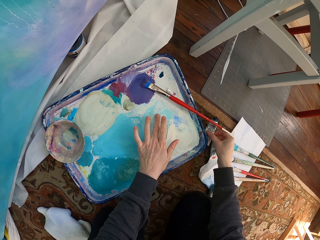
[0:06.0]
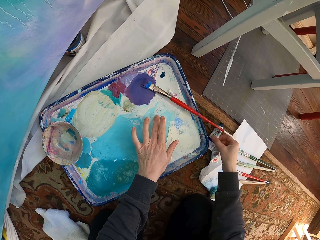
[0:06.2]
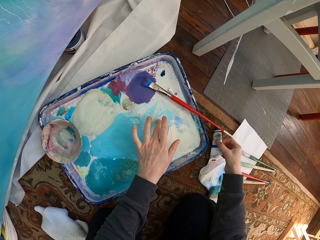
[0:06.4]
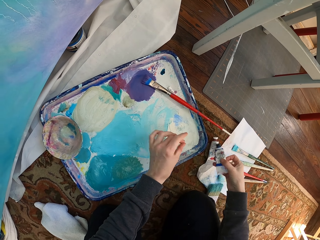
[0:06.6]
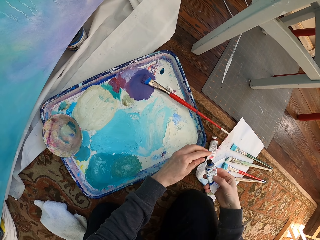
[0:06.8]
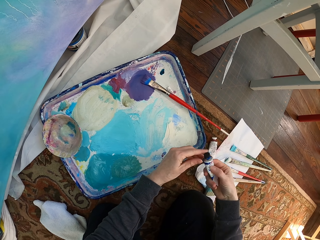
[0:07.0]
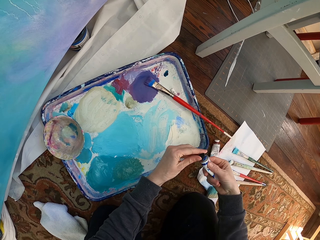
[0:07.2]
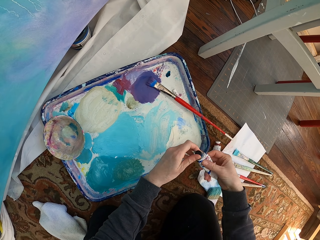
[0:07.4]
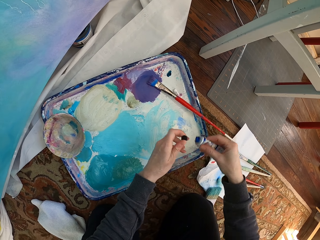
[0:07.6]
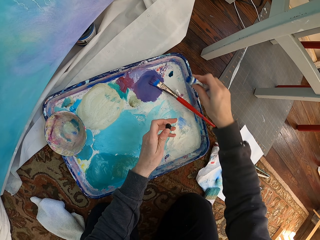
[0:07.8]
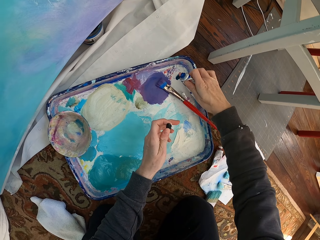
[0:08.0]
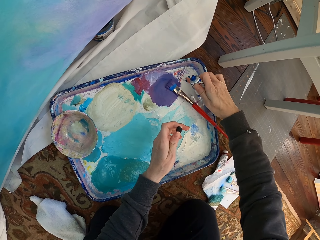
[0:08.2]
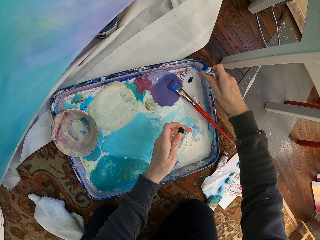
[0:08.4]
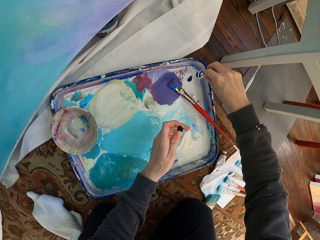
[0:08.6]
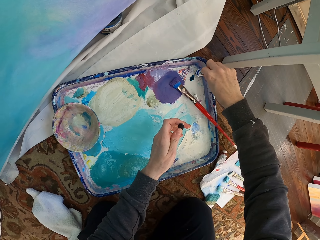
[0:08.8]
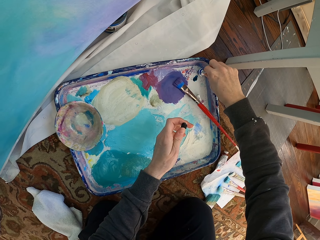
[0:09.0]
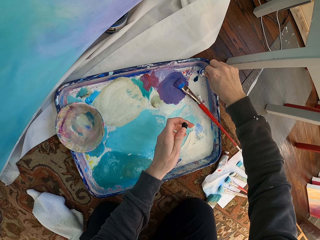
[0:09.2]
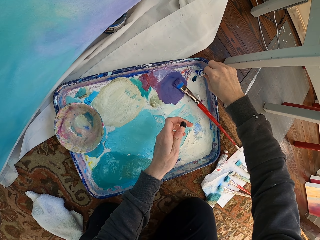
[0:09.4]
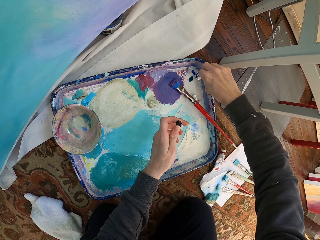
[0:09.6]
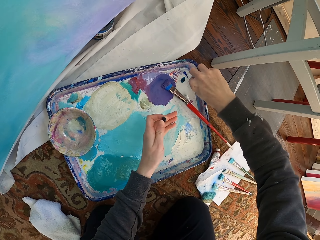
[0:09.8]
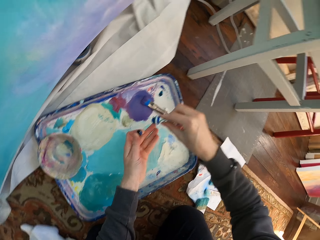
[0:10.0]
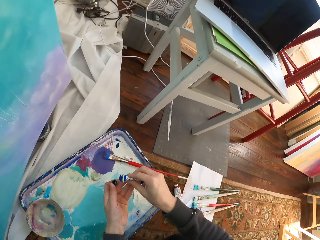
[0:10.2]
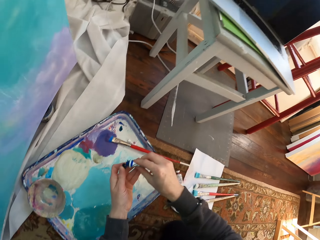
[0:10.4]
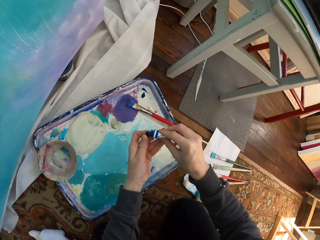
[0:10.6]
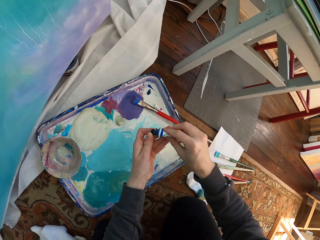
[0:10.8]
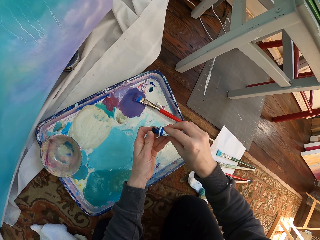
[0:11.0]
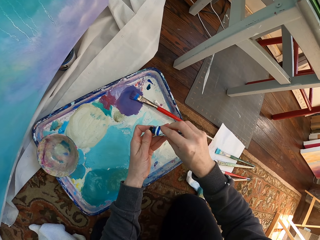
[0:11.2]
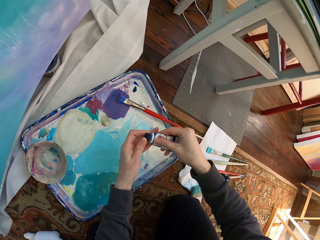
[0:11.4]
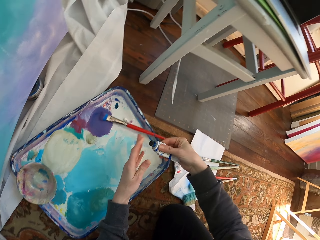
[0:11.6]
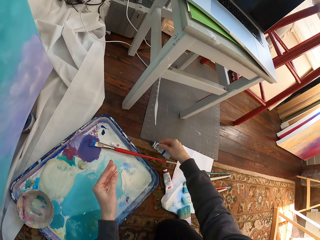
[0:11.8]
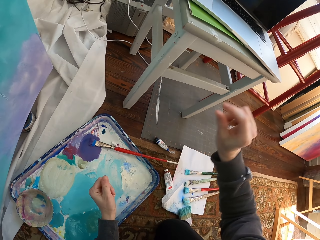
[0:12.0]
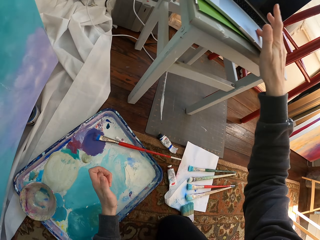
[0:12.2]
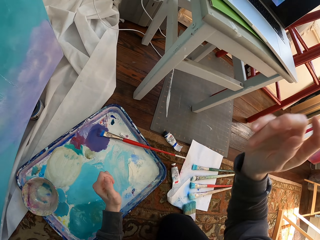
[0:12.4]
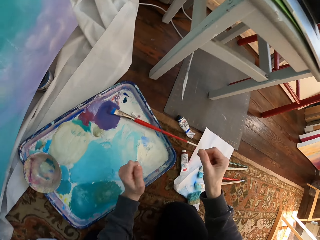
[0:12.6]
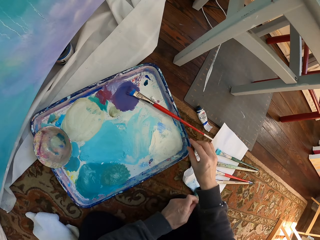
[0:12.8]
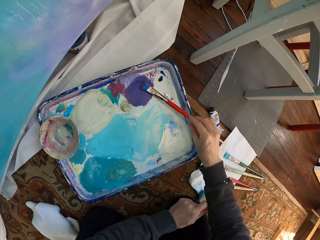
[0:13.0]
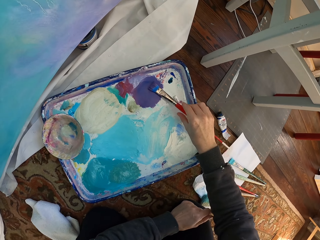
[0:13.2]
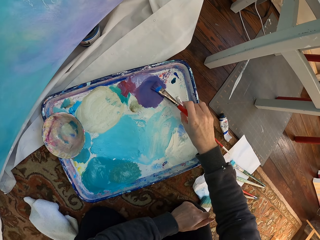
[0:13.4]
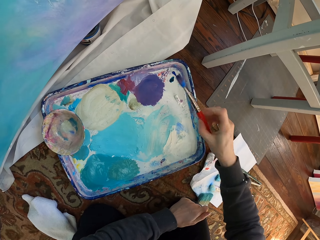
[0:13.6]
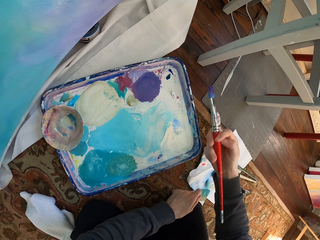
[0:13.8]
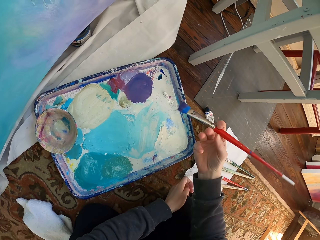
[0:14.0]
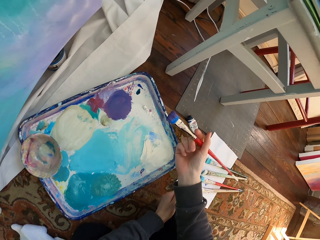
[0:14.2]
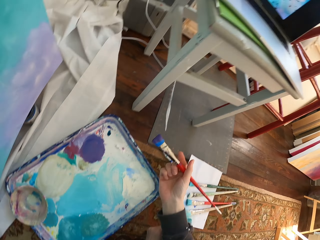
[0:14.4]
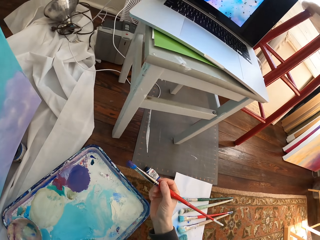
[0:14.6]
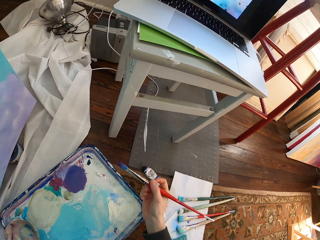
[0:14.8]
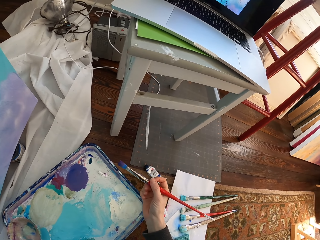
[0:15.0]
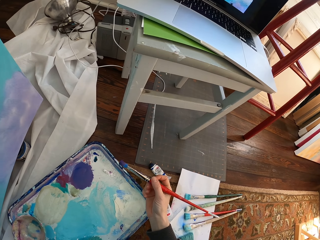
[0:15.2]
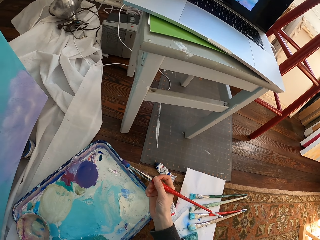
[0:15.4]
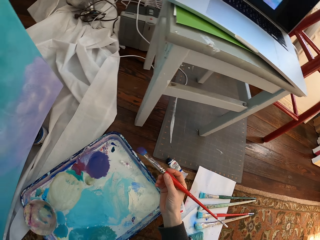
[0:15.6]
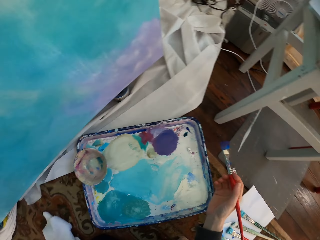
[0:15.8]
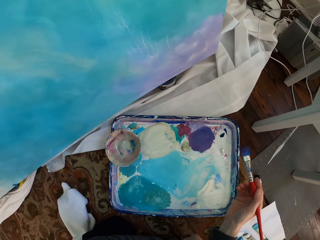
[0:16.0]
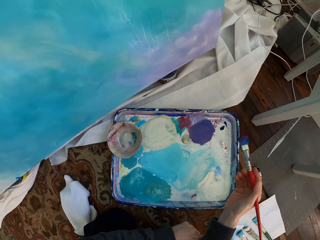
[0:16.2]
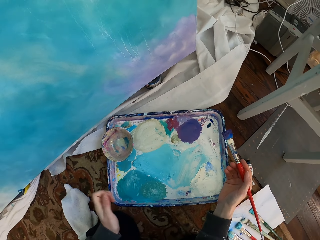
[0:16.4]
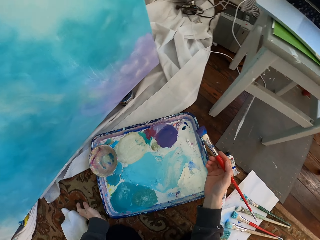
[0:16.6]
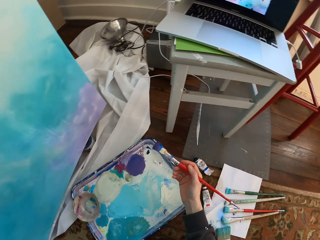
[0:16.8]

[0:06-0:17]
The camera wearer picks something. They open the paint tube. They apply the paint tube on the paint tray. They close the paint tube. They open the paint tube. They pick the paint brush.

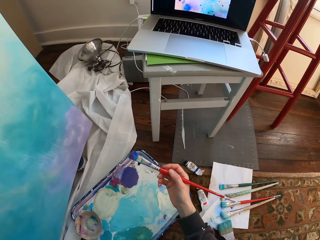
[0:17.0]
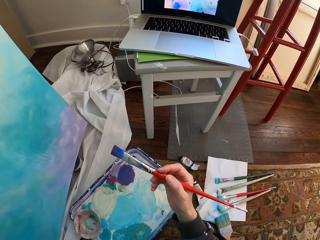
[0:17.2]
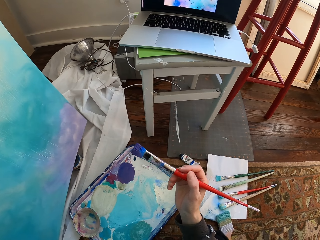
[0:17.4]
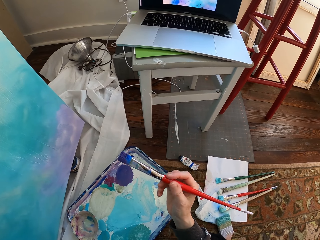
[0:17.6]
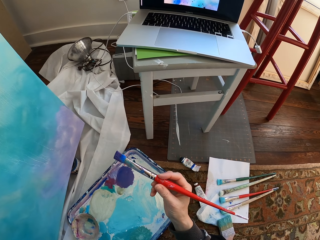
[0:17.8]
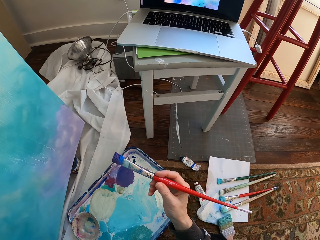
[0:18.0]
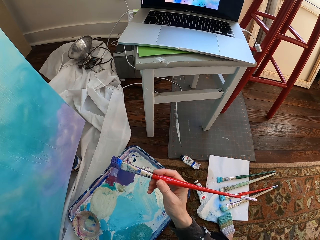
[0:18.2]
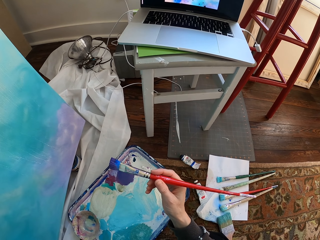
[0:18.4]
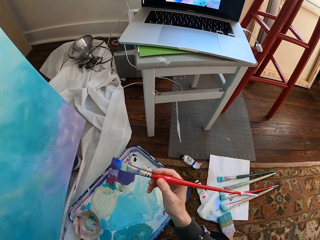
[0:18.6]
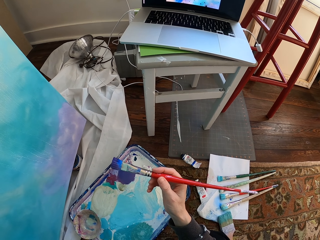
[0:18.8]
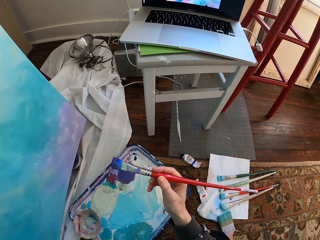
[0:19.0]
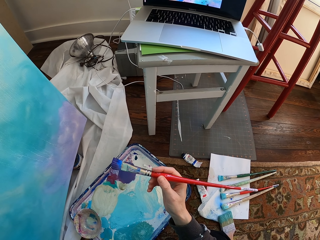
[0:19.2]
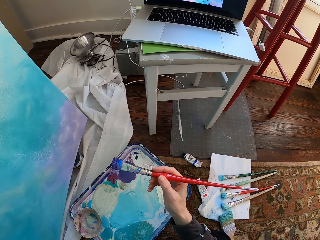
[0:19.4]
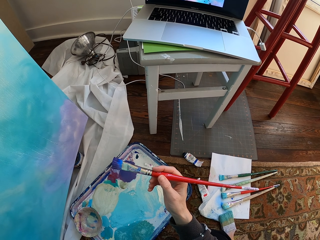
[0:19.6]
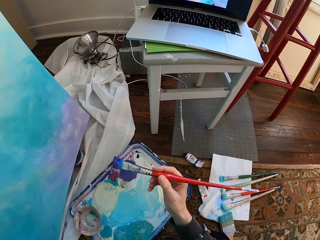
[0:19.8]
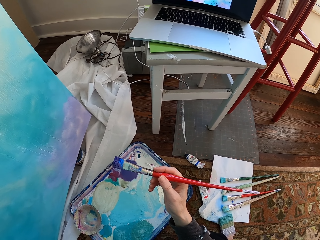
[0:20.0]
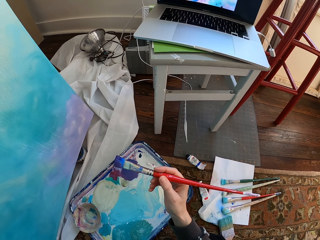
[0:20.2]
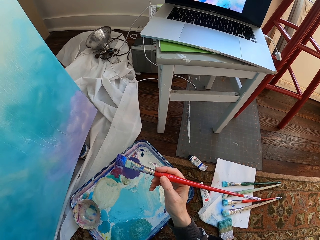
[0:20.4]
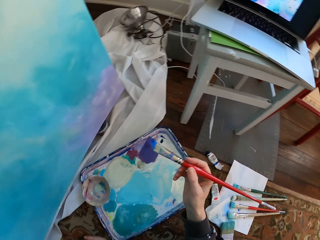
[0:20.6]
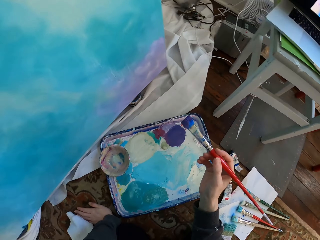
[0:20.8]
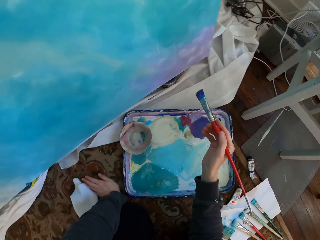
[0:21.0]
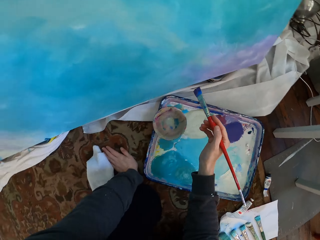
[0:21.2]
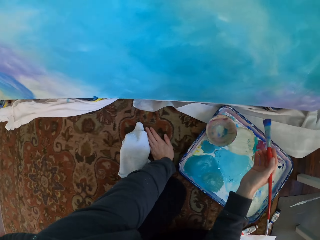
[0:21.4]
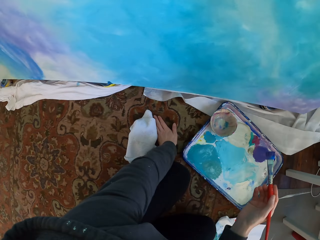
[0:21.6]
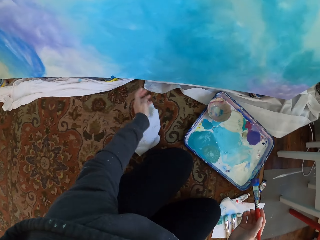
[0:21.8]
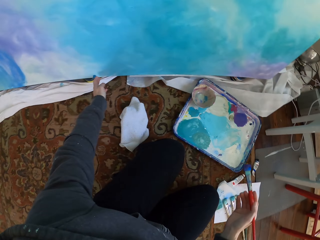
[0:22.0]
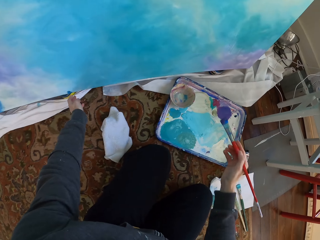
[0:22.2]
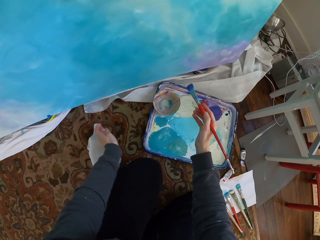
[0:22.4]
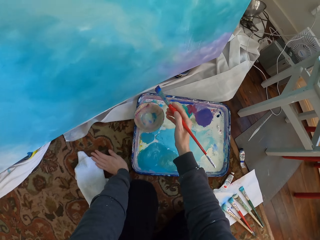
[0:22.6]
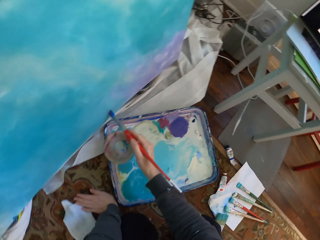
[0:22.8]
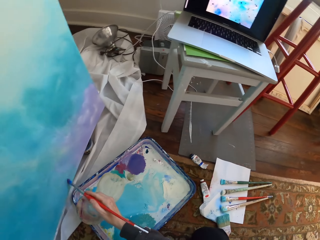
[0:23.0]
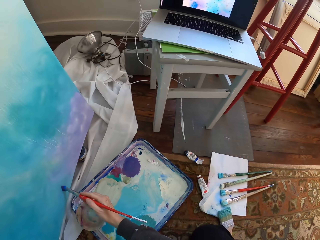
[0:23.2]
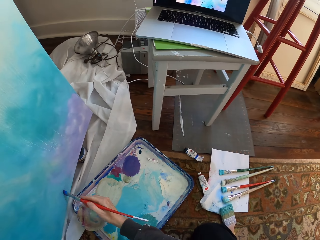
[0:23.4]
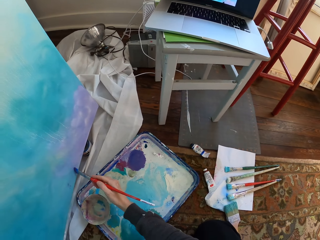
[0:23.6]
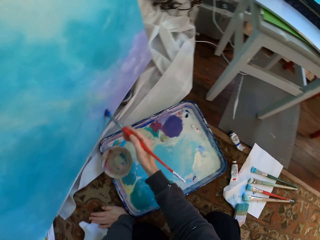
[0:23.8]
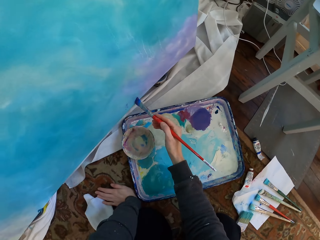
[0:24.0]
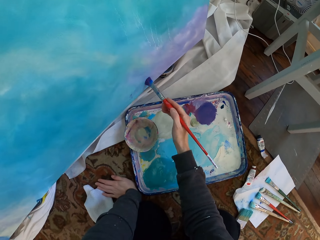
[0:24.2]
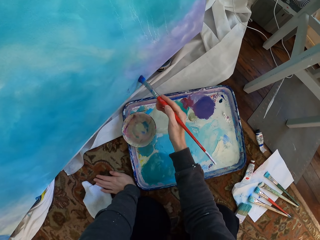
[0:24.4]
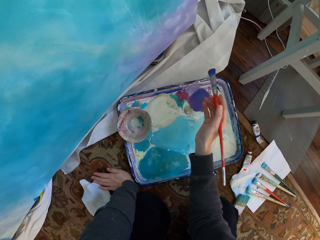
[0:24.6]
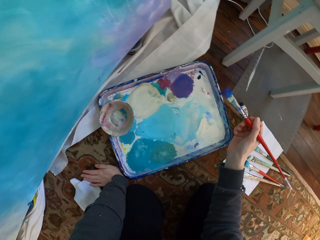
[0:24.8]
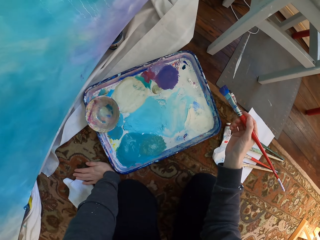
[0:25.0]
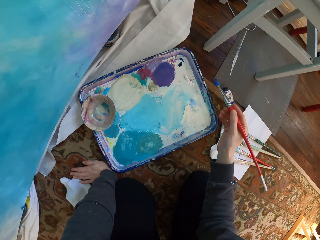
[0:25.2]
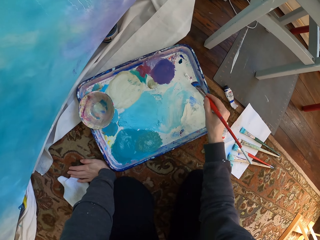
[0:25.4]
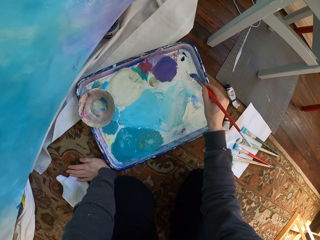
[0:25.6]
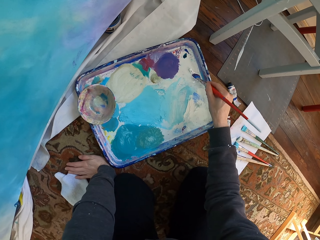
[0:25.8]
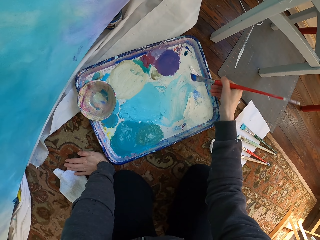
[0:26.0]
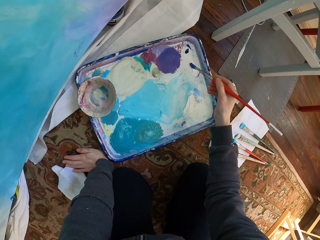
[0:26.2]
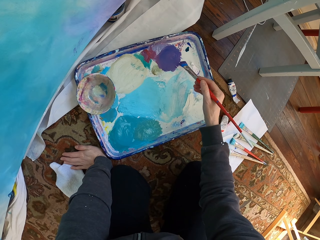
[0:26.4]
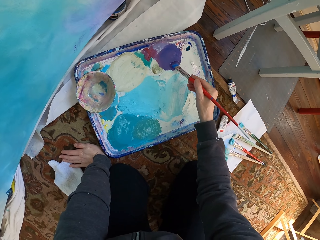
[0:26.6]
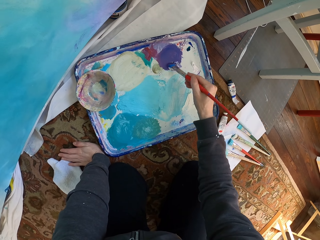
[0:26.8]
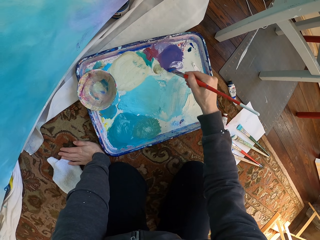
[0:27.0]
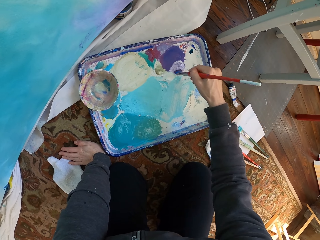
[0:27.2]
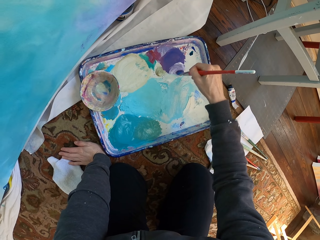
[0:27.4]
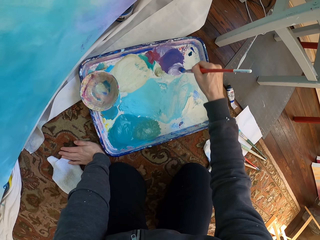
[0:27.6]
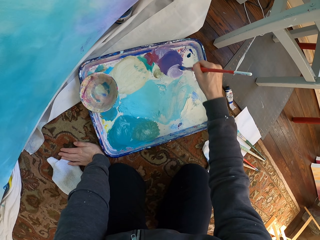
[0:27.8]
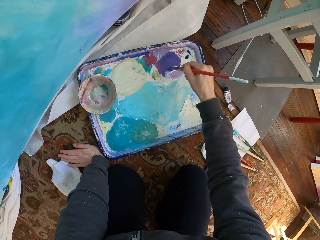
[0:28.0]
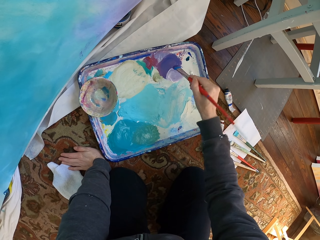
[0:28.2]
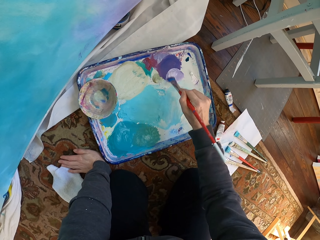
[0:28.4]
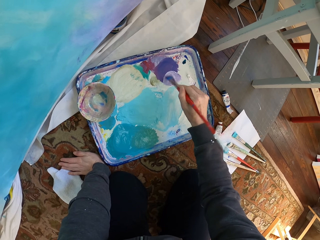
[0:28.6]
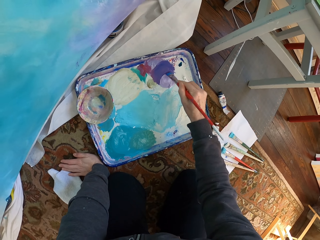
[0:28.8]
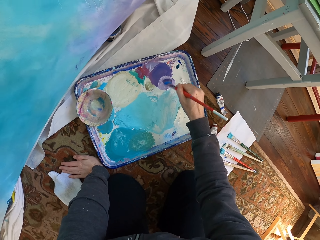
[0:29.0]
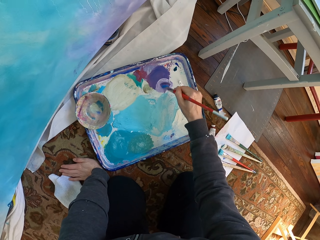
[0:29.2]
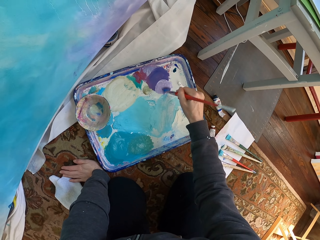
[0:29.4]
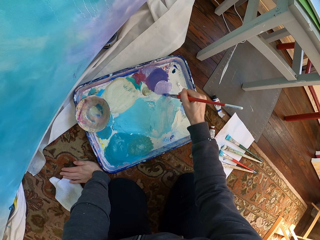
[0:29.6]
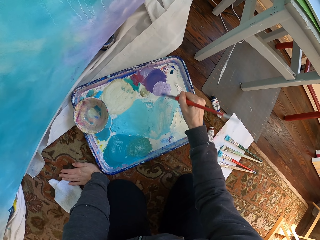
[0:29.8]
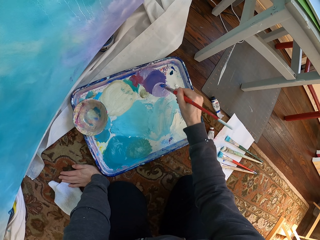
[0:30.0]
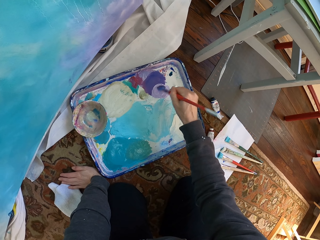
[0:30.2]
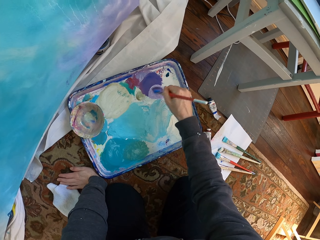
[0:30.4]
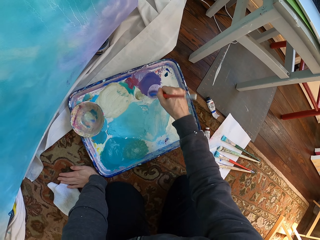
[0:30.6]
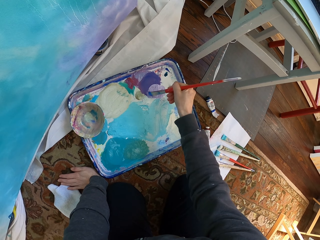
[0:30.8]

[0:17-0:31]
The camera wearer paints the board. They paint the board again. They rub the paint brush on the paint tray. They brush paint.
